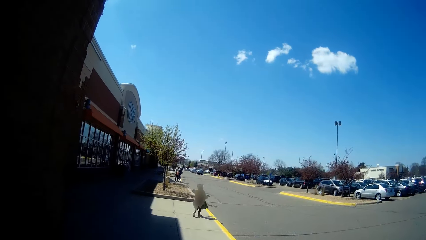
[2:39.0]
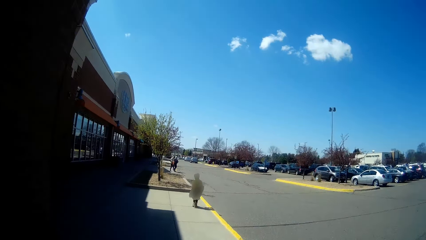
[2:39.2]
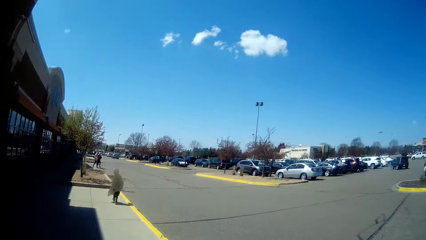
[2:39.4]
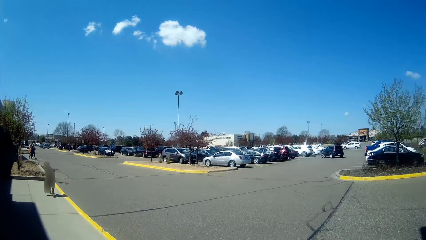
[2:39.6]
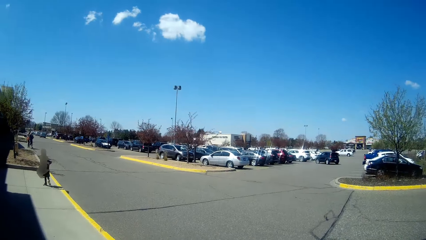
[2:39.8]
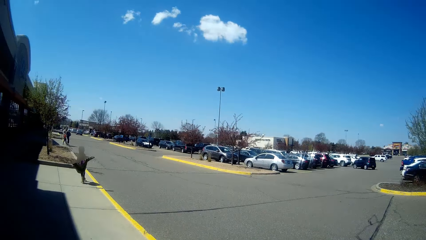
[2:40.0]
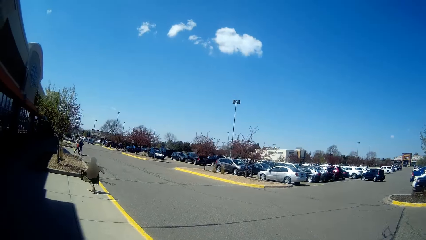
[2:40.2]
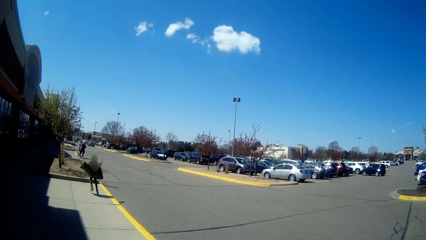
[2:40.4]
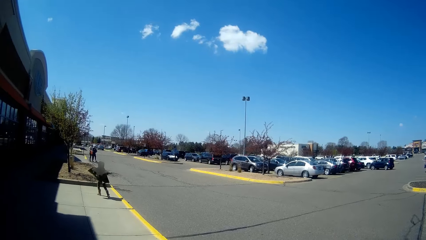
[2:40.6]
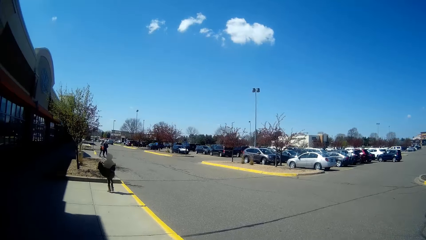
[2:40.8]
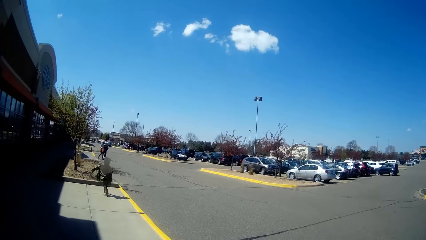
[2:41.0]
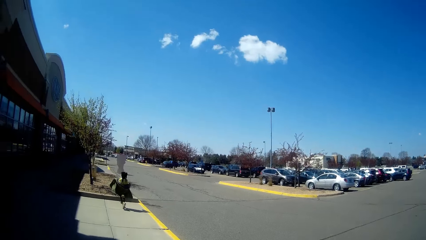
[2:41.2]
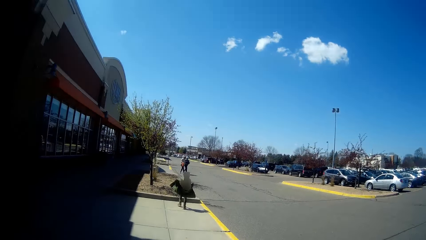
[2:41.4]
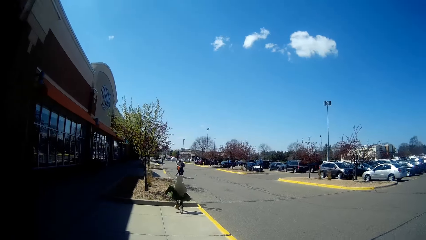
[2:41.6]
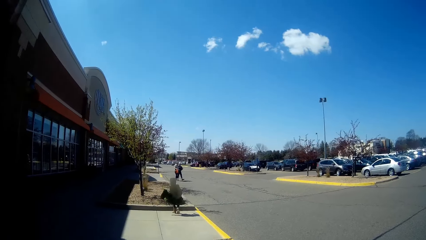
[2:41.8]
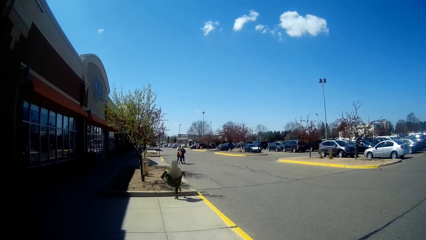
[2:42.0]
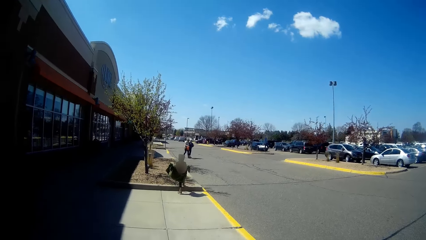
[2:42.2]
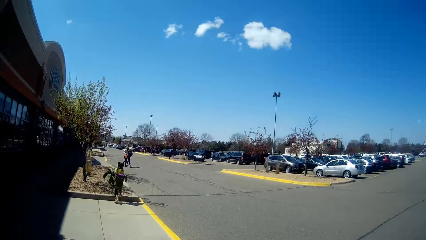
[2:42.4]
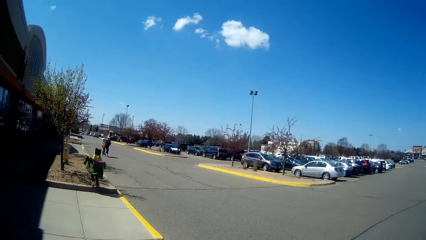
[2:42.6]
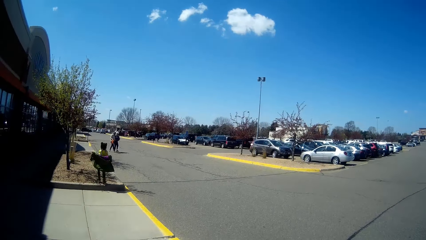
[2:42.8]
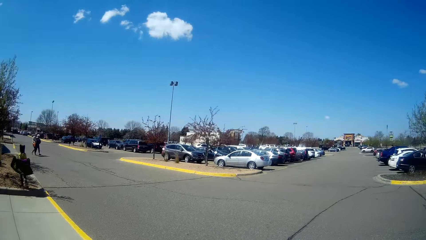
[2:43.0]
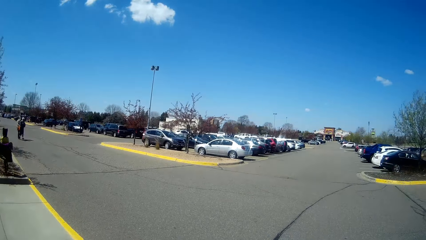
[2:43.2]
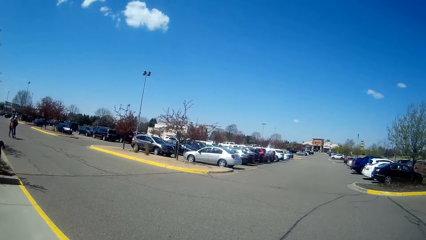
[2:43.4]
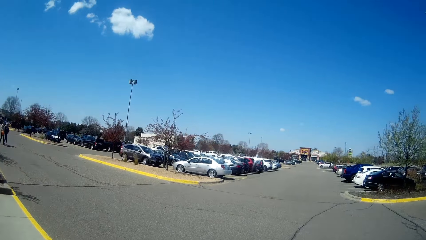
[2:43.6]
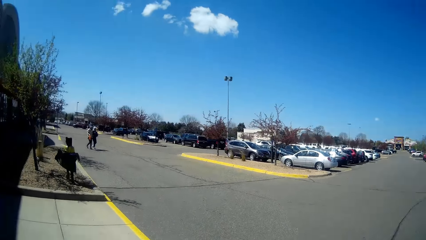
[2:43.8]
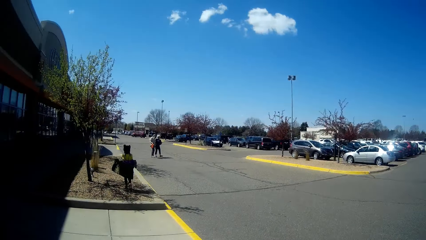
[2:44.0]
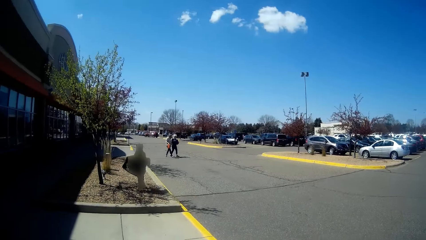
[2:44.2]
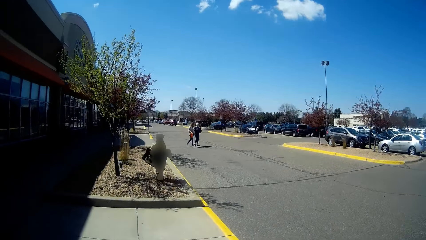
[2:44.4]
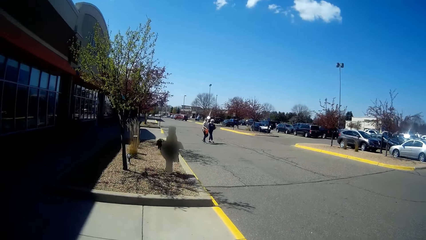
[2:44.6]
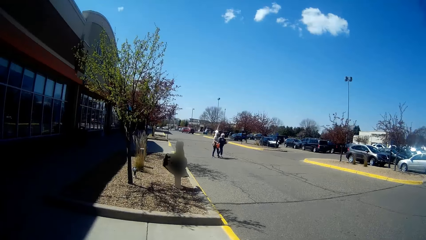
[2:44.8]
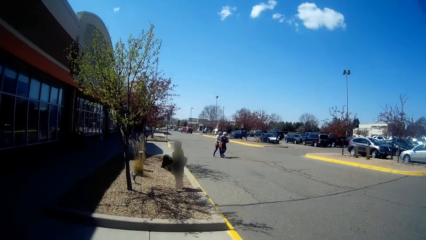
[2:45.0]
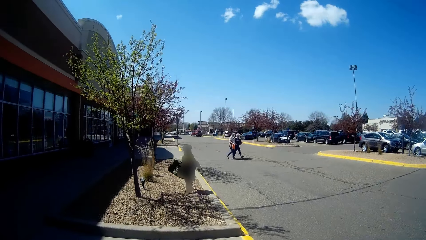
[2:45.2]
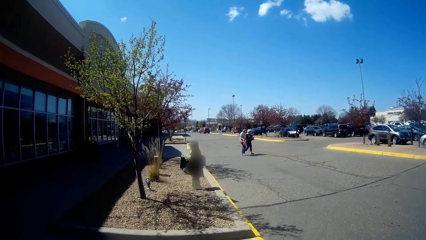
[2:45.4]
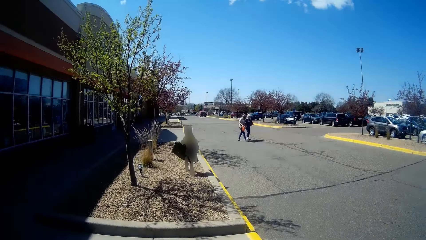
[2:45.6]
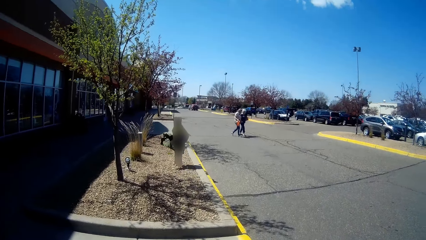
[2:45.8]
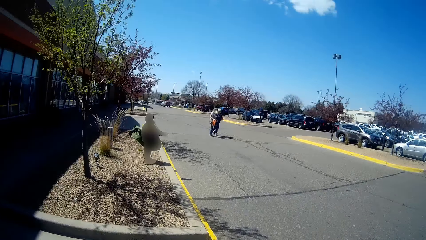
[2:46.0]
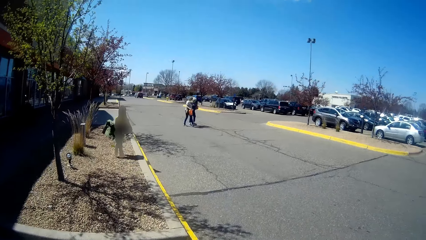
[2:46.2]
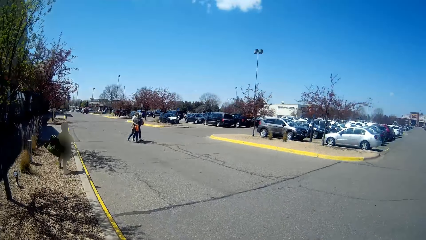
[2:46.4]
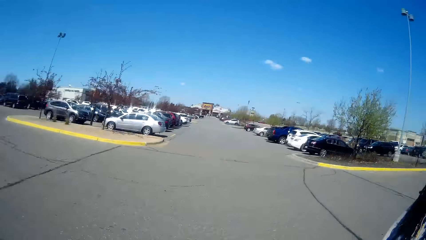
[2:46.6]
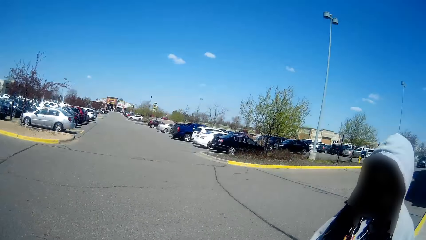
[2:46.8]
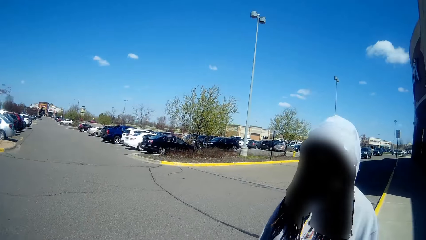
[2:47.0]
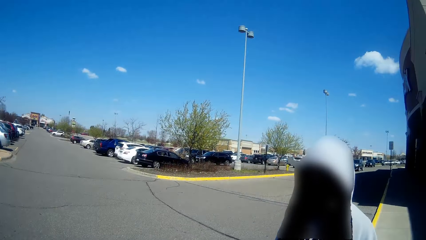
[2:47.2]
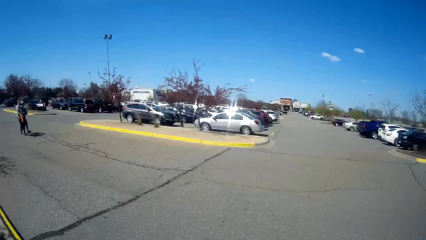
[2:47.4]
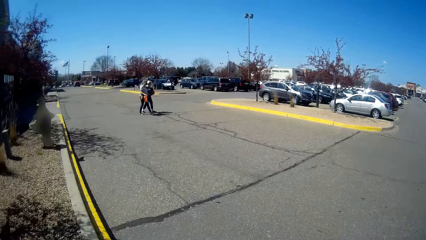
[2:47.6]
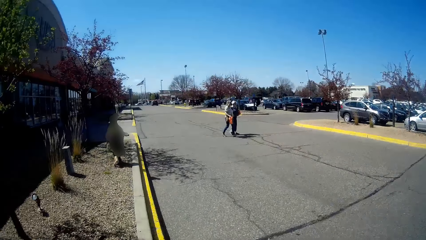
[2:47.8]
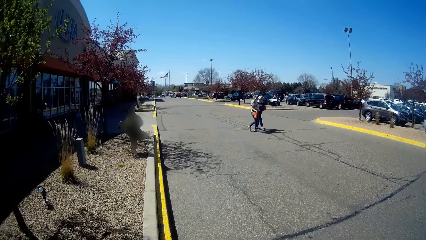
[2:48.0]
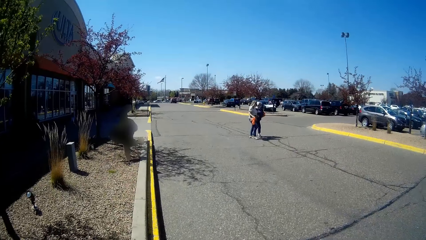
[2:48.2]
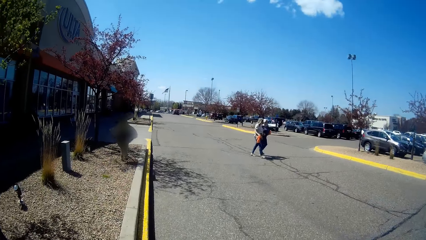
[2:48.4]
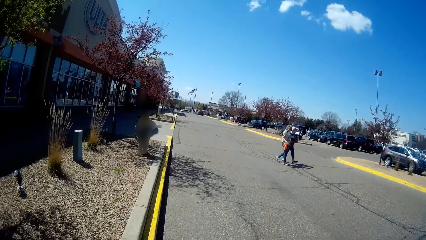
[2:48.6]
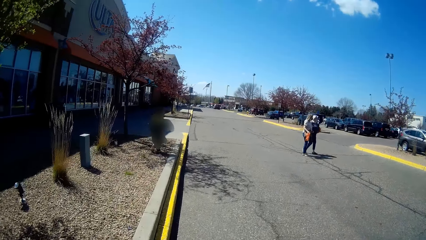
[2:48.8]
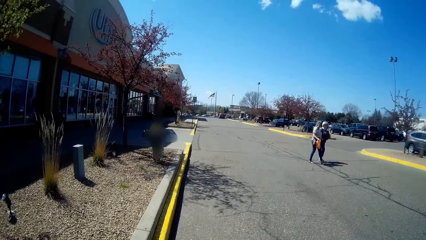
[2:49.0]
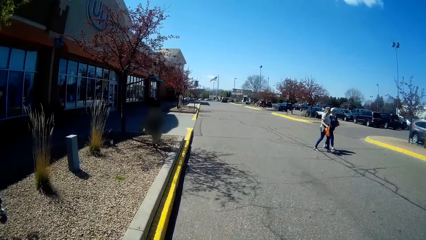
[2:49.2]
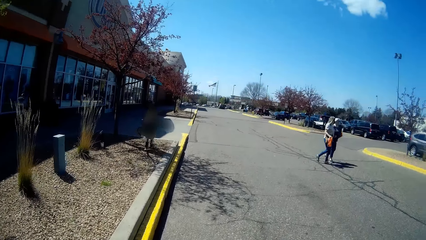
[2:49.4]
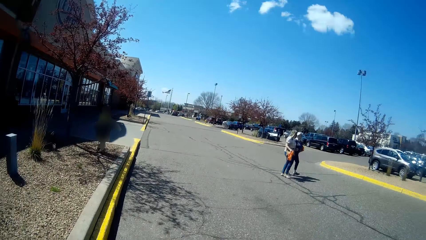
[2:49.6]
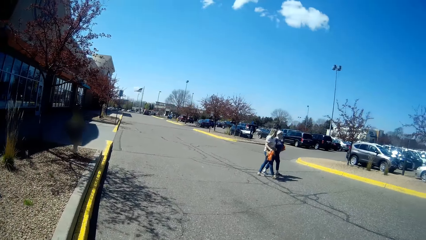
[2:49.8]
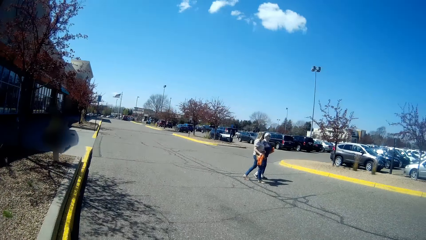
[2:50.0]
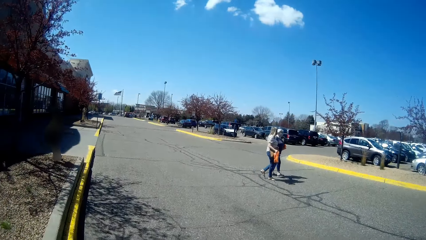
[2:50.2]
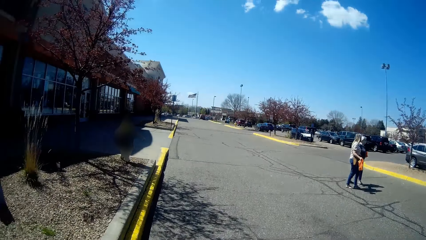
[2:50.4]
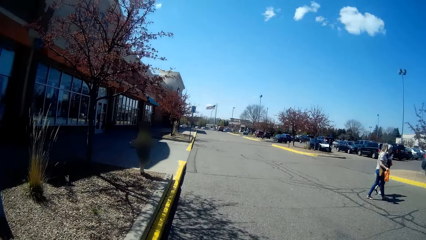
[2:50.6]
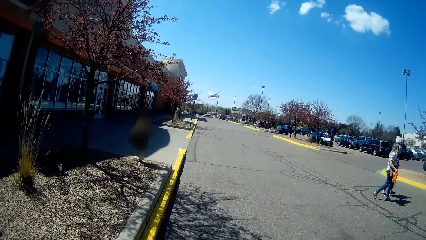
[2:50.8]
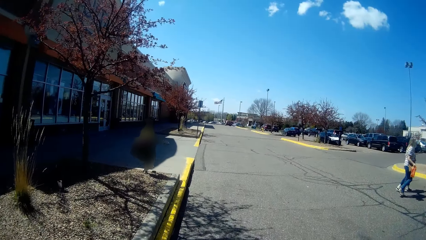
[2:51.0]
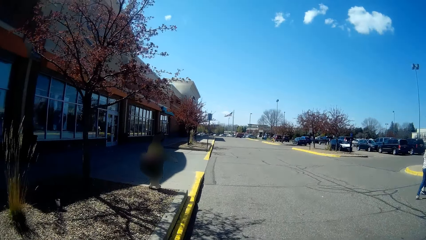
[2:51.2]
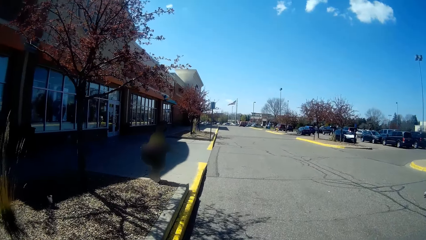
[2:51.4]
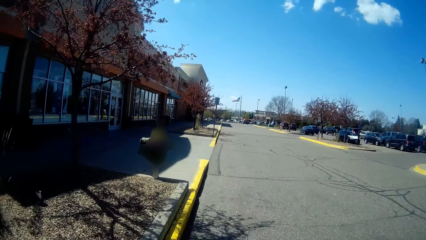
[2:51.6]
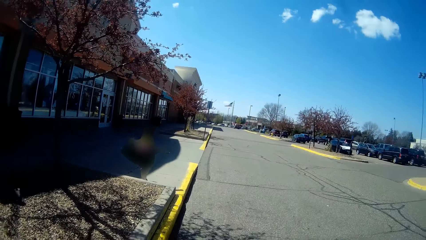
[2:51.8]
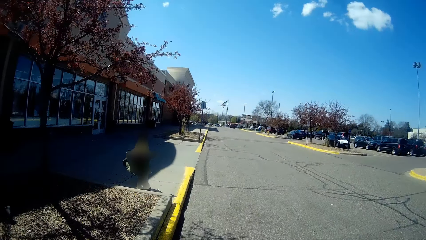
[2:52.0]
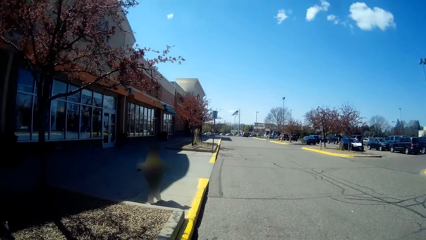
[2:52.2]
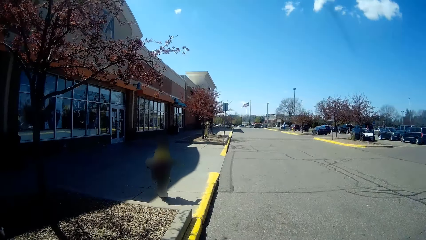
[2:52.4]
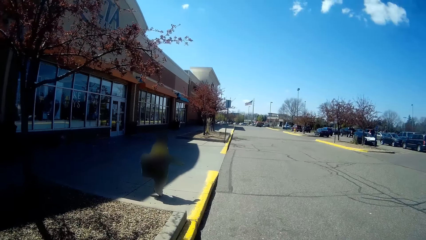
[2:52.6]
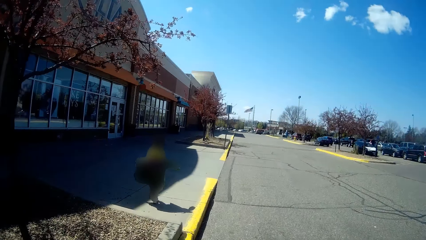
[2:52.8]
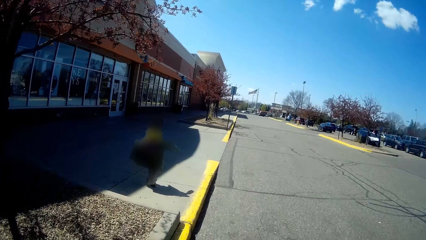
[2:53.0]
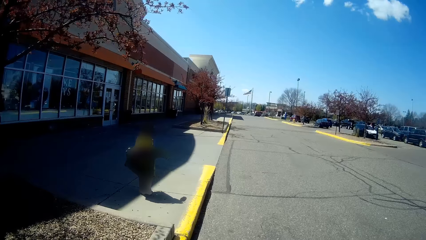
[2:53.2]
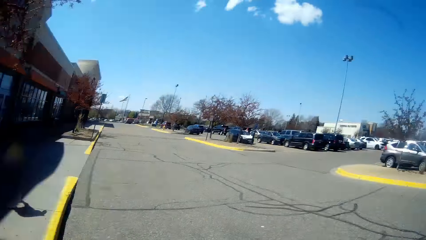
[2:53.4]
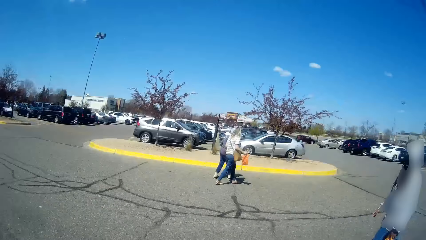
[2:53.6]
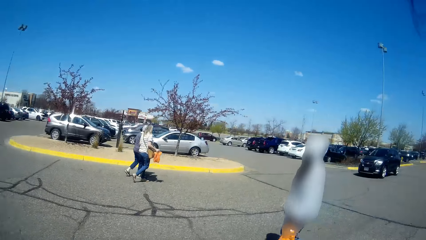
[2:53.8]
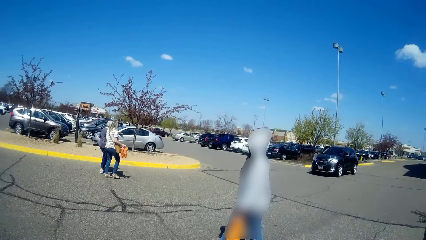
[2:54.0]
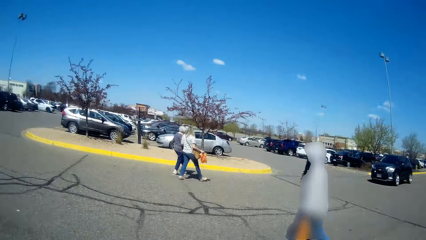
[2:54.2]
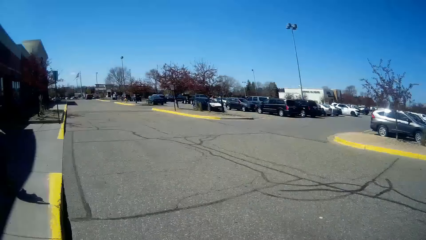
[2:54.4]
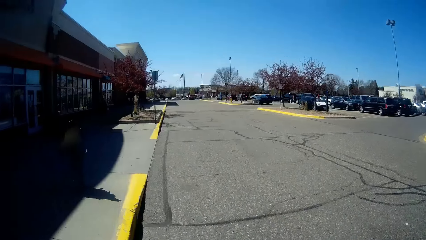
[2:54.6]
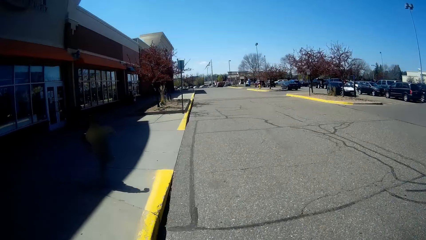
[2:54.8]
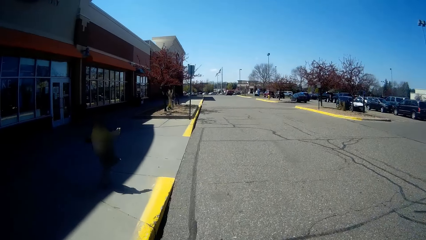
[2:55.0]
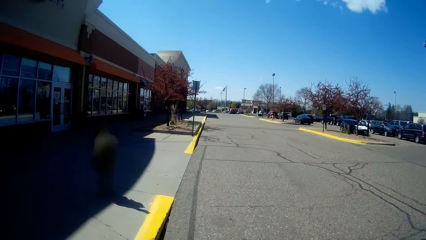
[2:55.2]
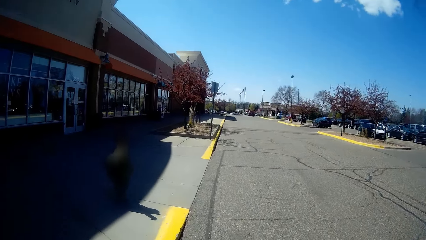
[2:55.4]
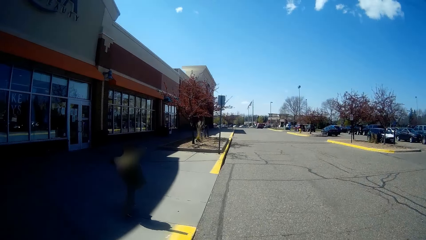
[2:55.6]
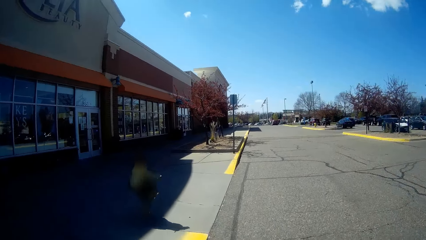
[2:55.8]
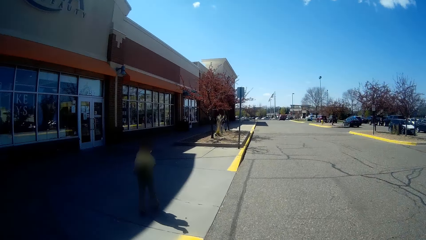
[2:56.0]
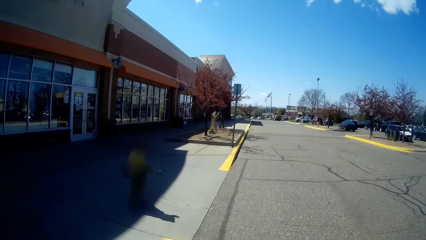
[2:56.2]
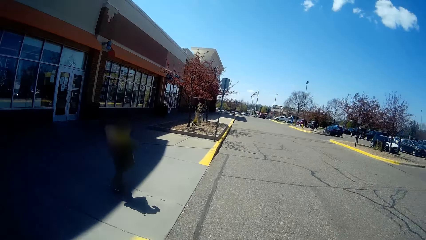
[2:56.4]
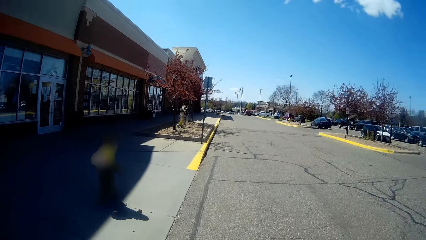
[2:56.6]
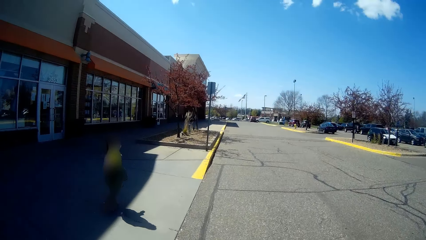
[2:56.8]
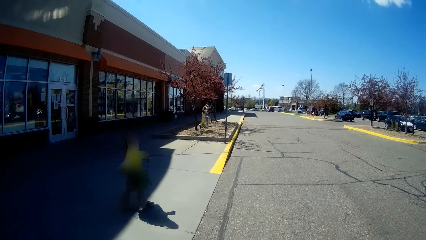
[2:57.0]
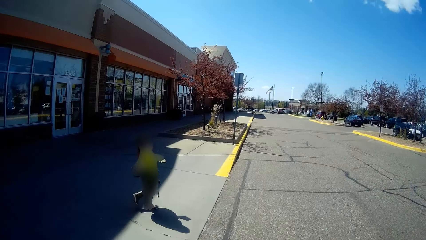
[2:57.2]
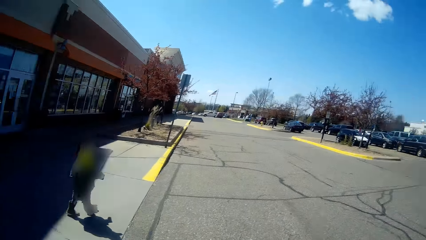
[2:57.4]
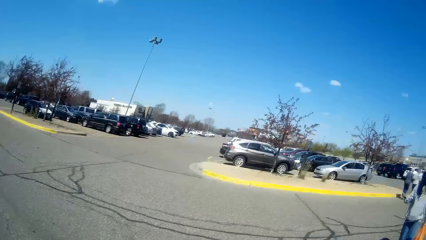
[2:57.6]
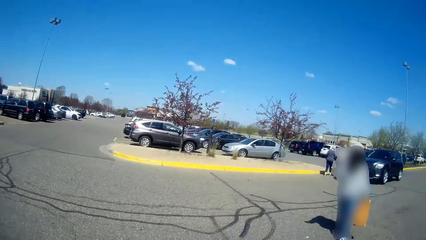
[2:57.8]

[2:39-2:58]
A girl walks on the pavement. The camera wearer looks at a person. A woman and another woman cross a road. The girl walks towards the camera wearer. The camera wearer looks at the right side. The girl trots on the pavement. The camera wearer looks forward and talks to the person.
